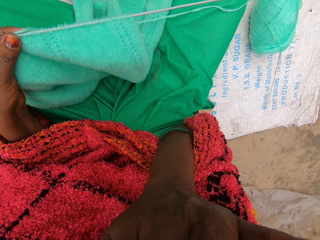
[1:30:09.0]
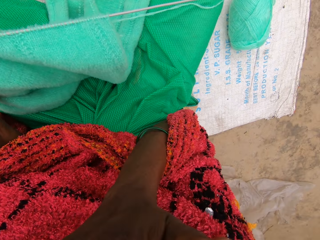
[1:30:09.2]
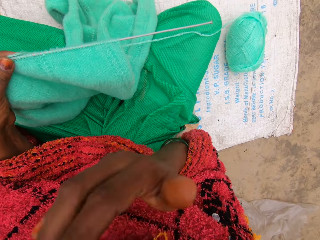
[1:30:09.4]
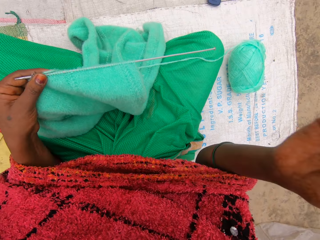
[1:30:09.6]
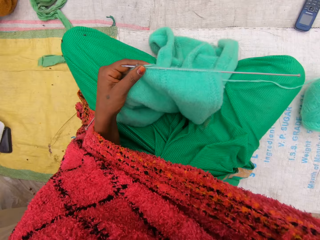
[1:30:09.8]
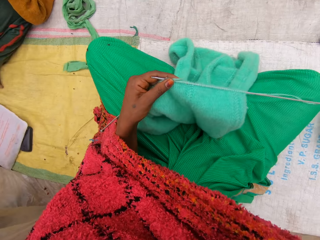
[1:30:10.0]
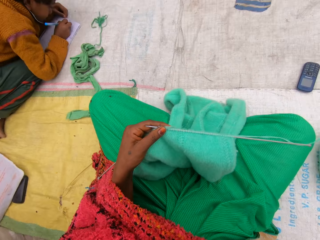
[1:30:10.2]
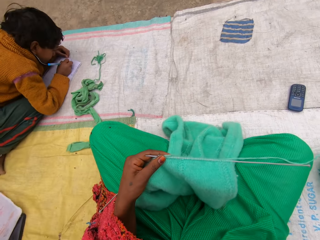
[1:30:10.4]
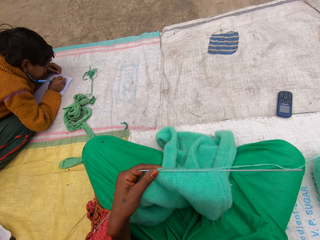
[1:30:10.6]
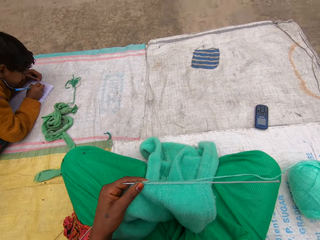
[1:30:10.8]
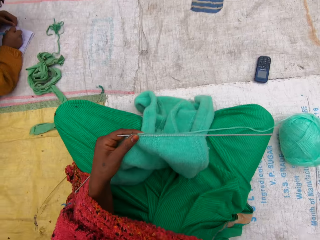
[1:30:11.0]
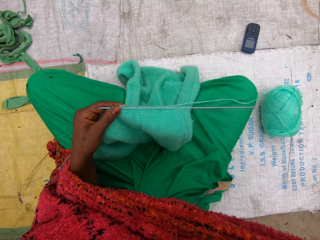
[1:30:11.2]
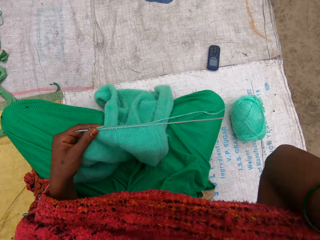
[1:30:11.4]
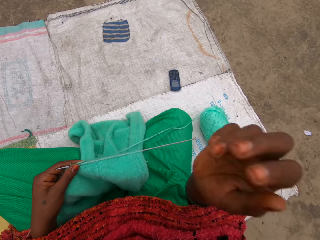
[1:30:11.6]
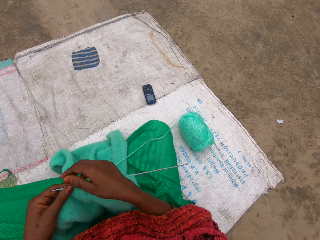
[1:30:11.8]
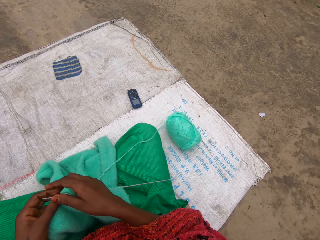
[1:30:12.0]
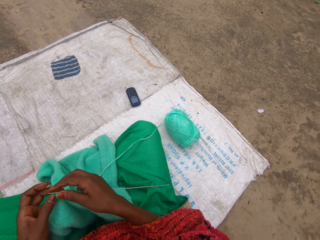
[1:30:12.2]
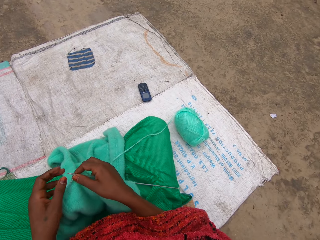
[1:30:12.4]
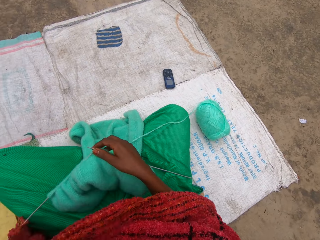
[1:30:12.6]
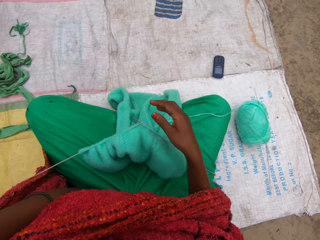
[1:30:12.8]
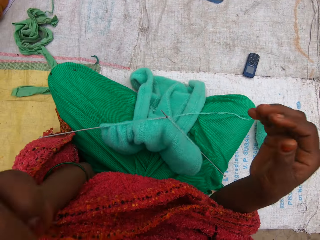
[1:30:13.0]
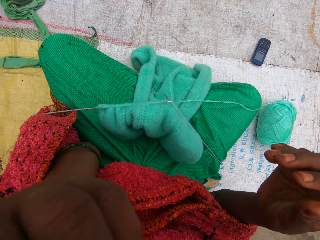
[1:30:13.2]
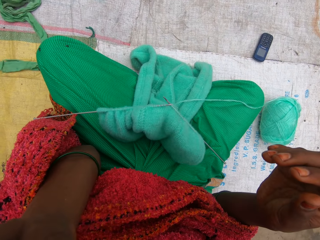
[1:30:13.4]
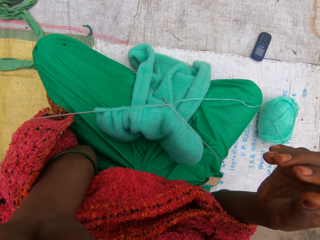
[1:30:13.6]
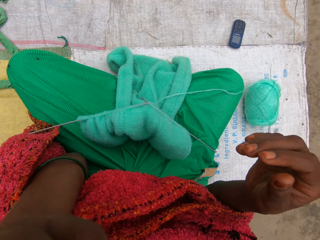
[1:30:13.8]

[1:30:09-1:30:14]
The camera wearer holds something. She adjusts the camera on her head with her right hand. She holds the camera. A man writes on a book. The camera wearer holds the garment. She touches her face. She holds the camera.
